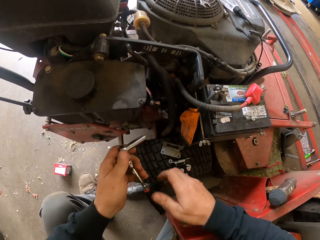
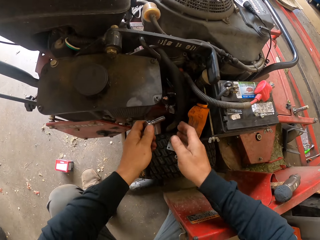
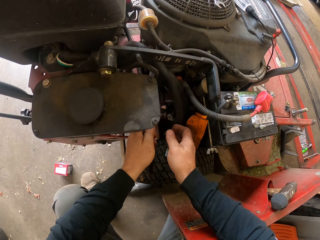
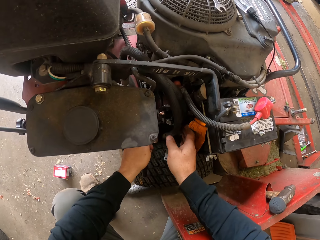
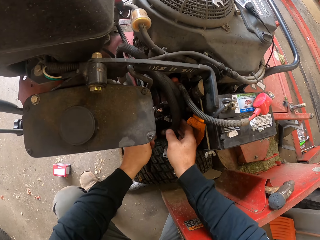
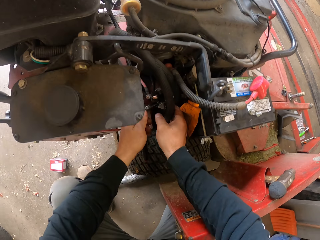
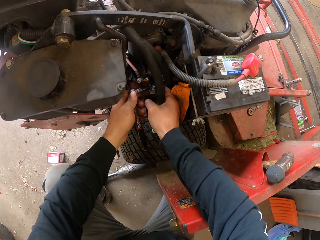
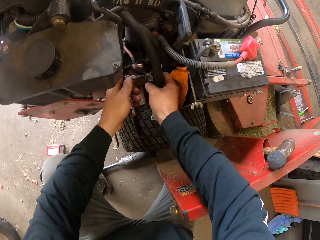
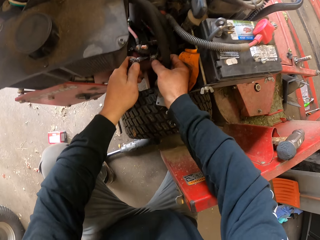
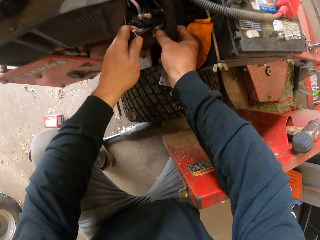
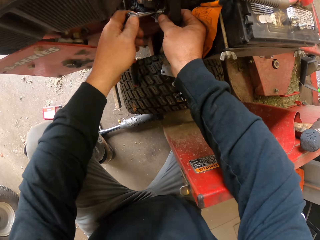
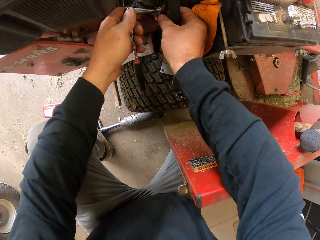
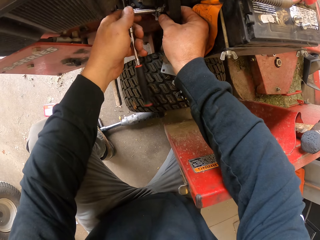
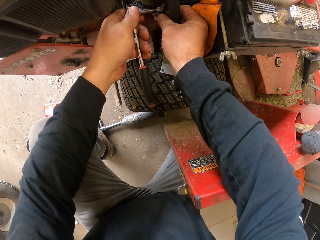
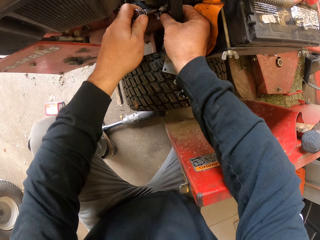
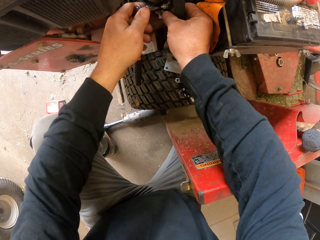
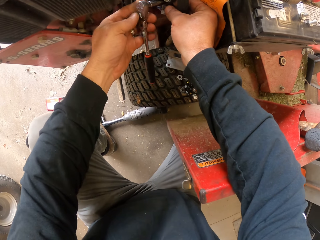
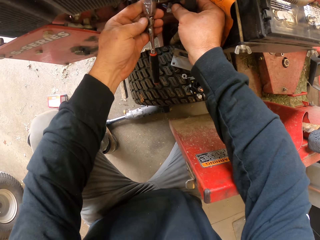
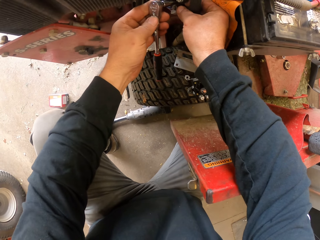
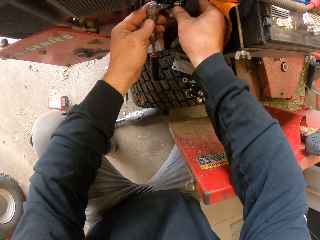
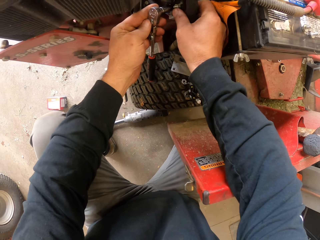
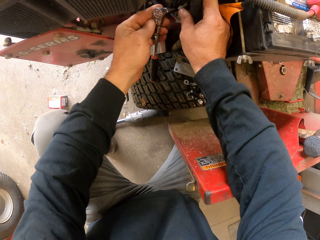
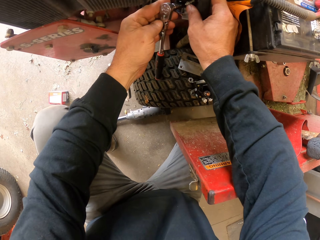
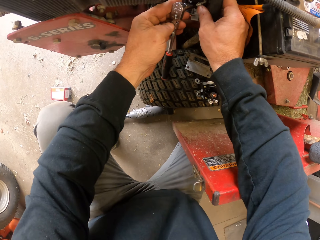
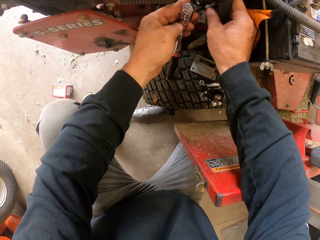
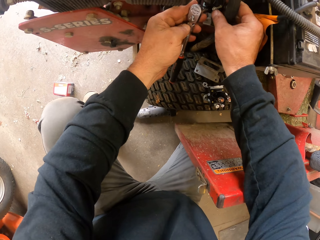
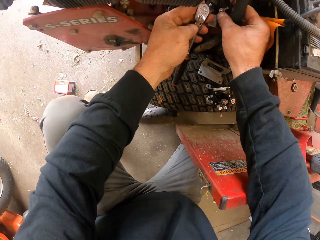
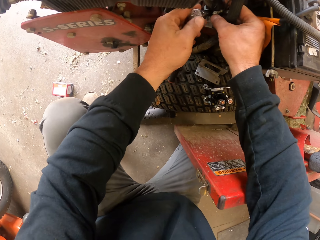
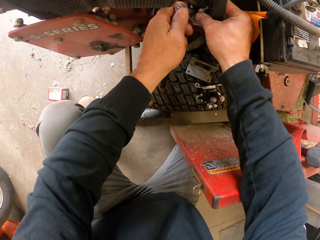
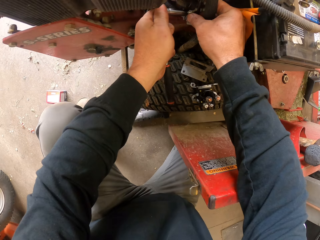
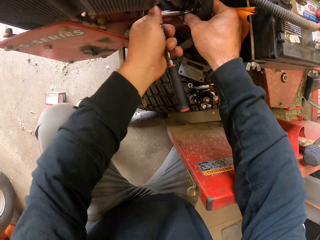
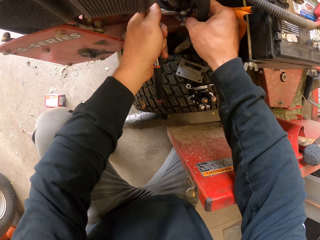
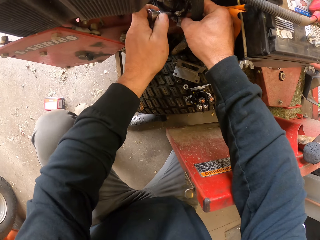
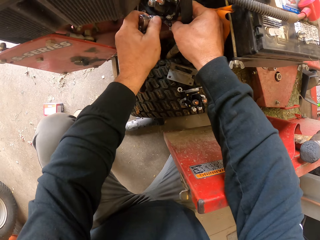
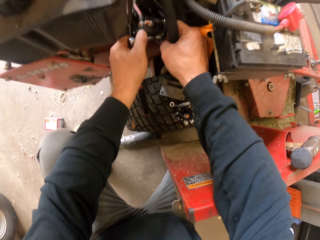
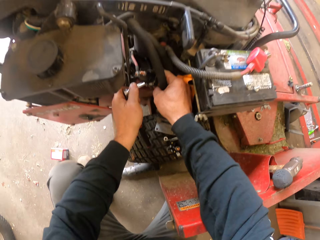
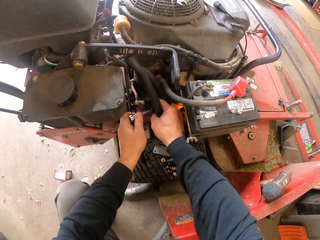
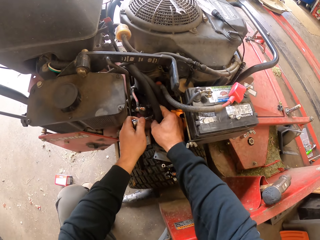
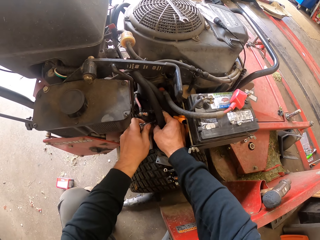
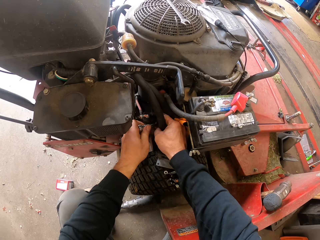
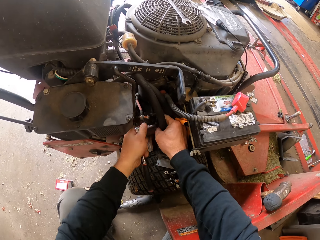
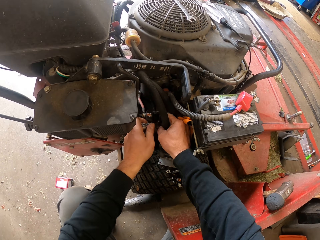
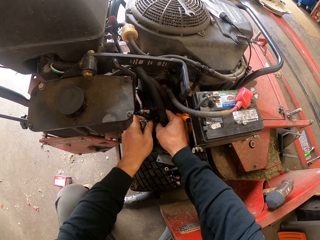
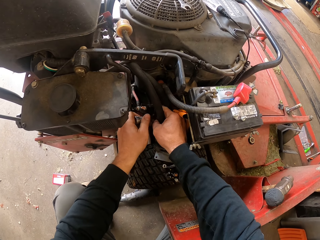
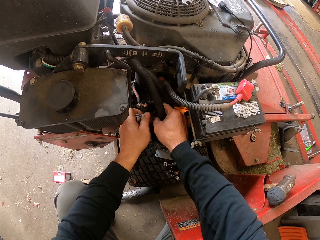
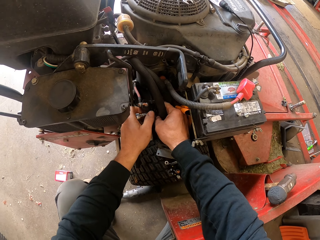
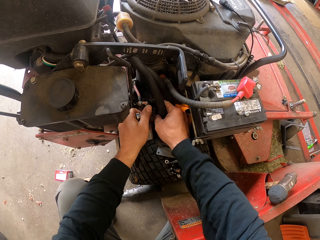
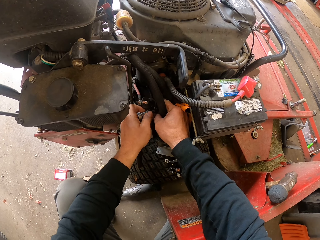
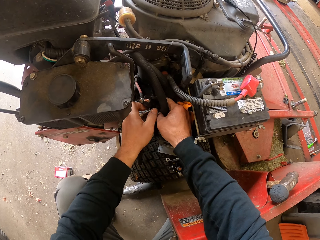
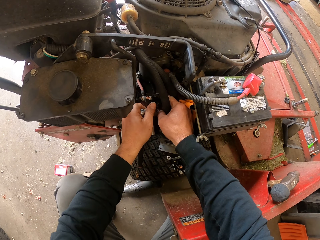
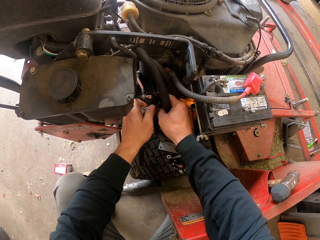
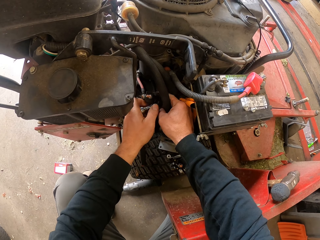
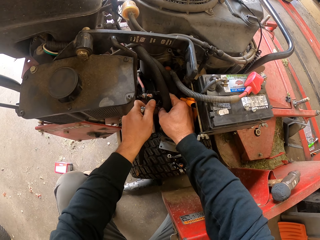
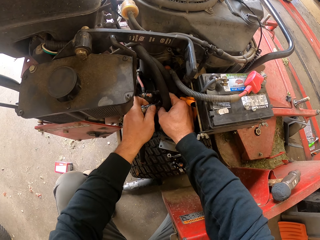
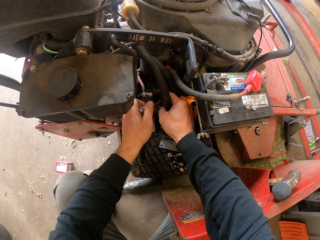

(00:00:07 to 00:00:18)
The camera wearer picks up a socket wrench or ratchet. They carry the ratchet from the engine. They adjust a bolt nut in the engine with the ratchet on the lawn mower.

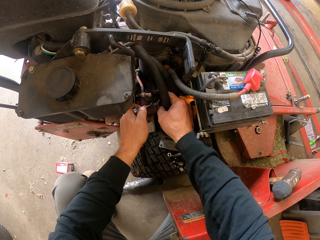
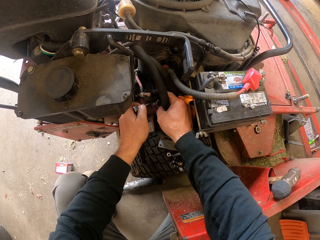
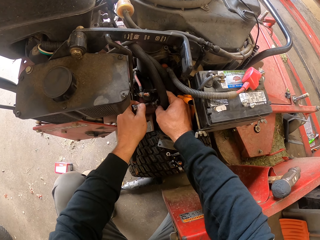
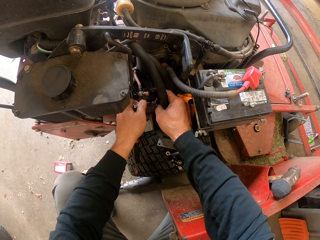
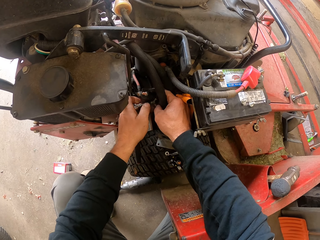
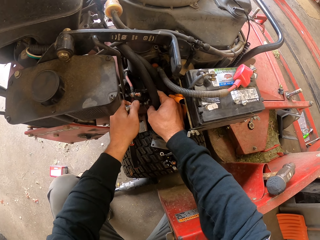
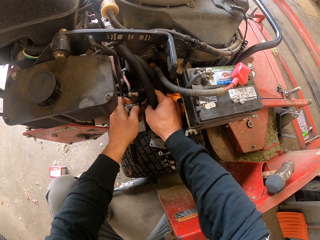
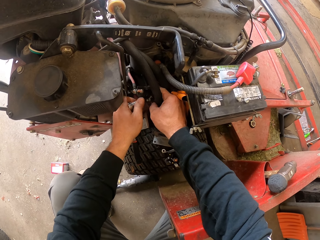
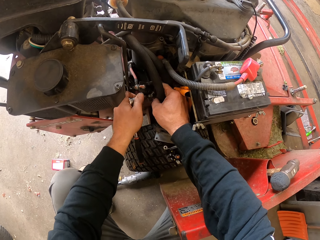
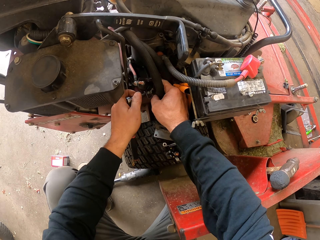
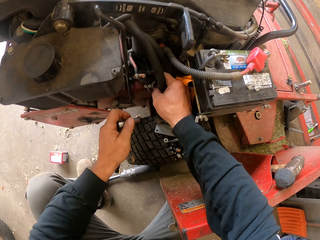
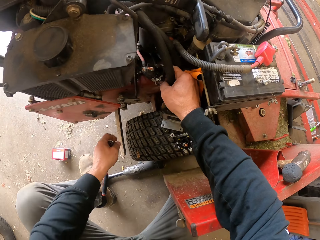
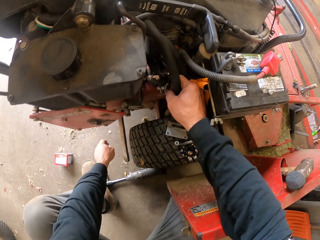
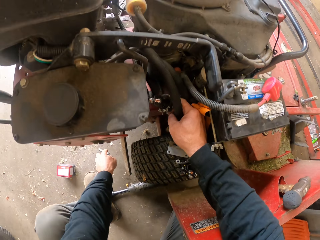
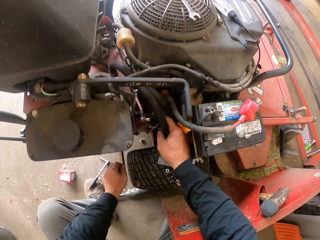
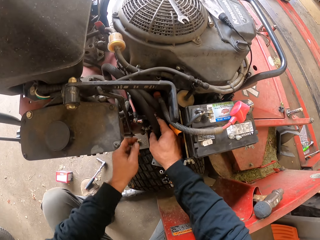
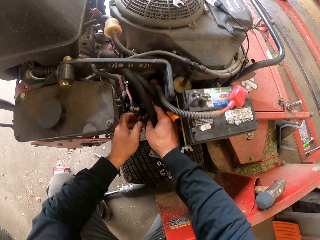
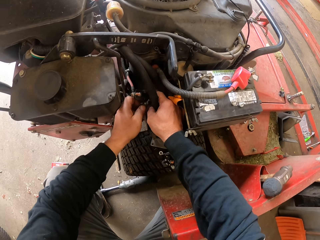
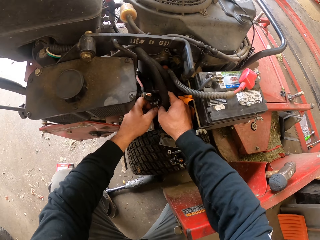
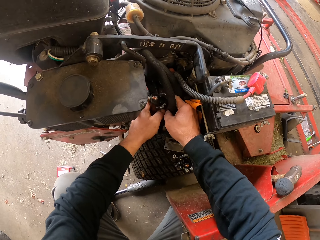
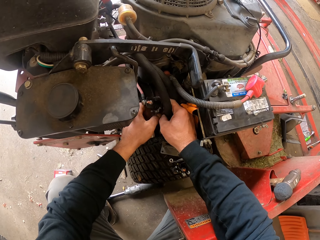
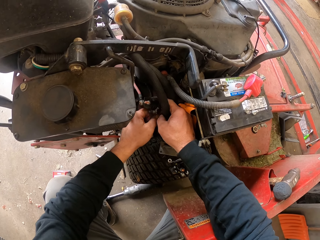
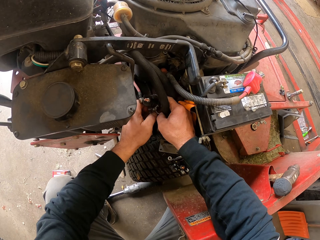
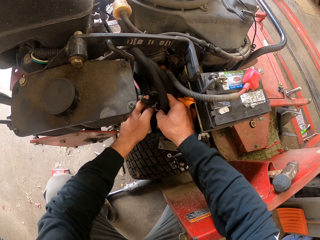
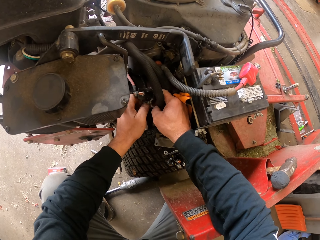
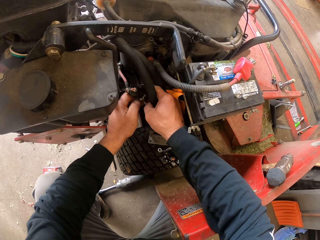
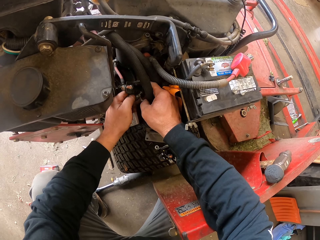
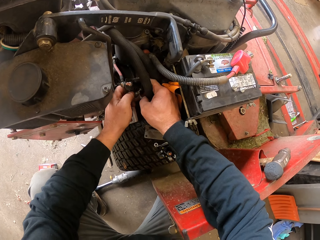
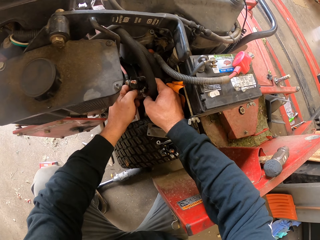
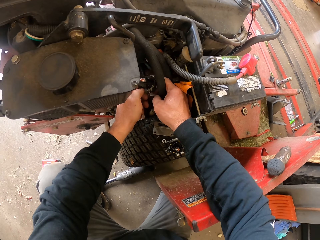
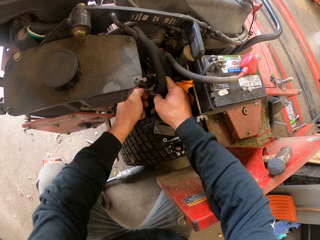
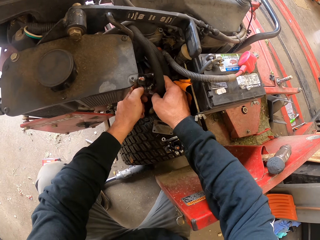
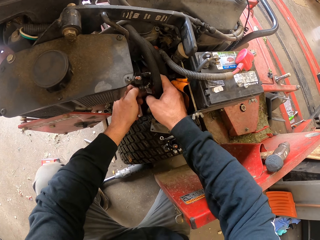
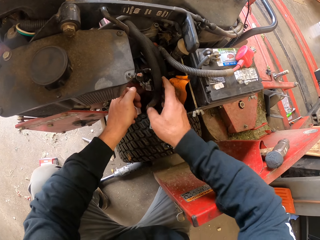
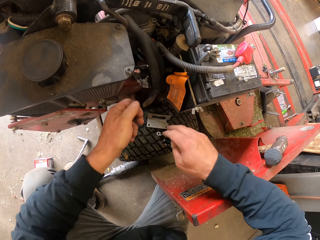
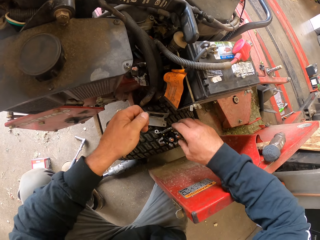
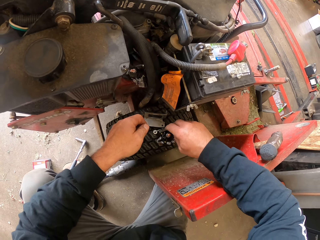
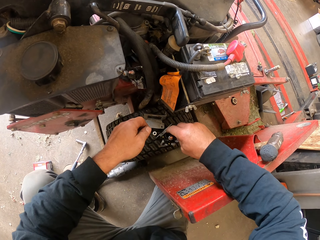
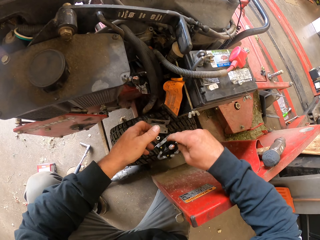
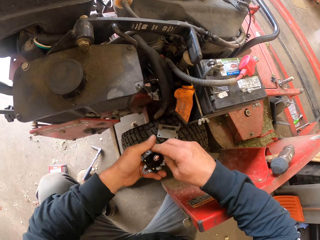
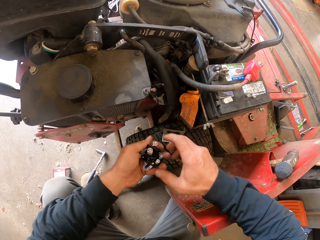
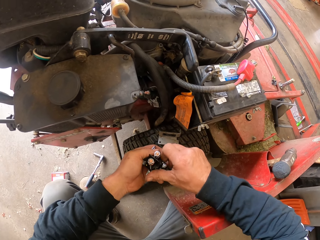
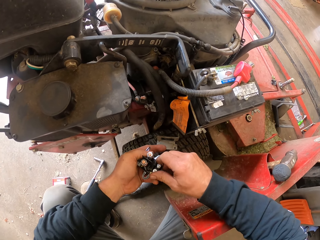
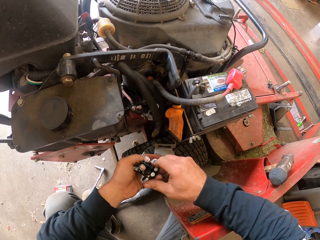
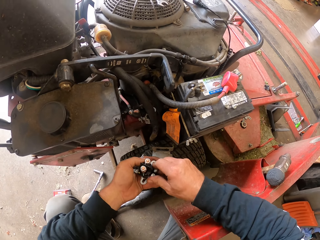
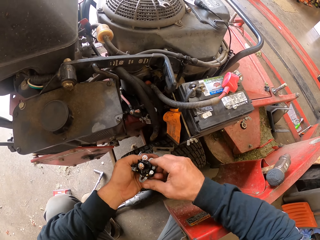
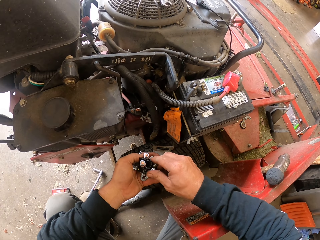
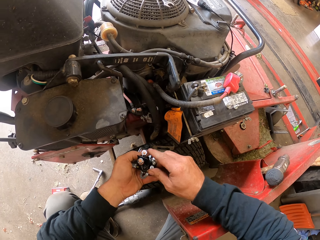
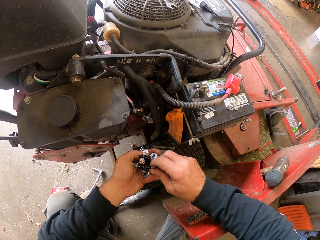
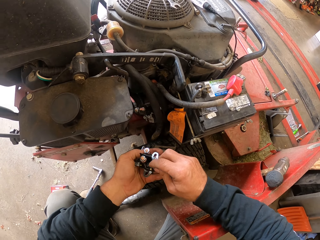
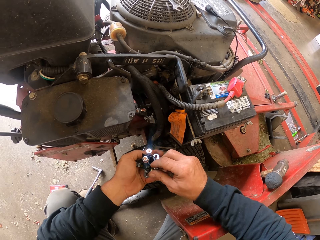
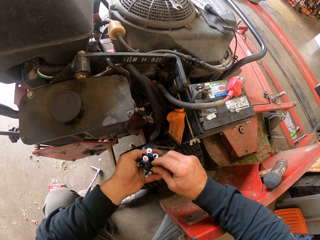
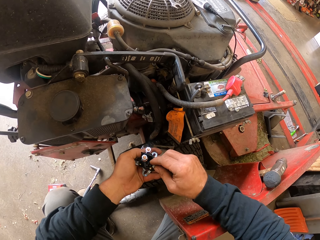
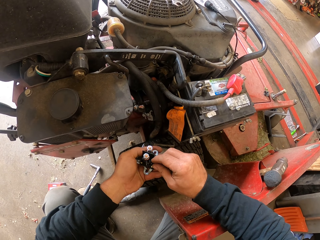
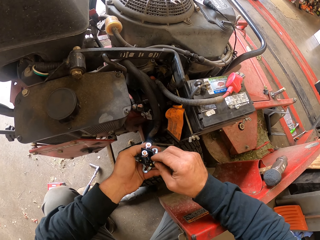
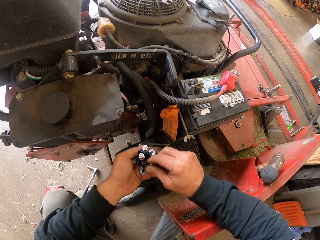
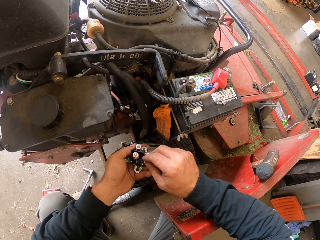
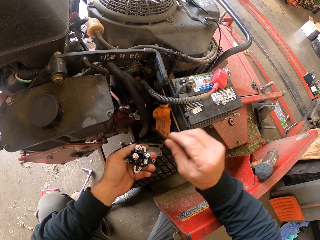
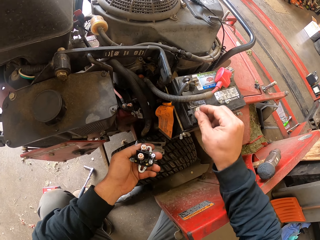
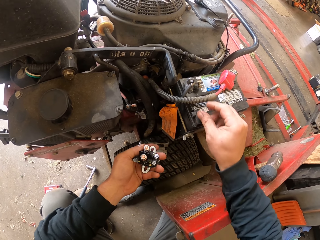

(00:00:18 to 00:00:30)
The camera wearer puts the socket wrench on the floor. They adjust something on the lawn mower, pick up something, remove some bolt nut and adjust something.
